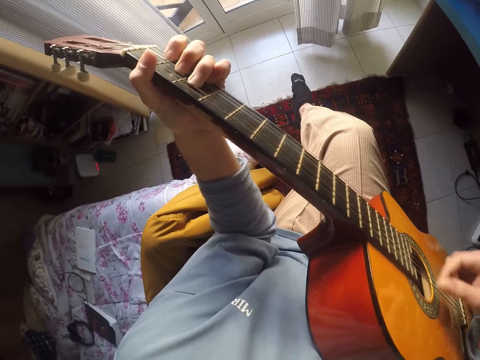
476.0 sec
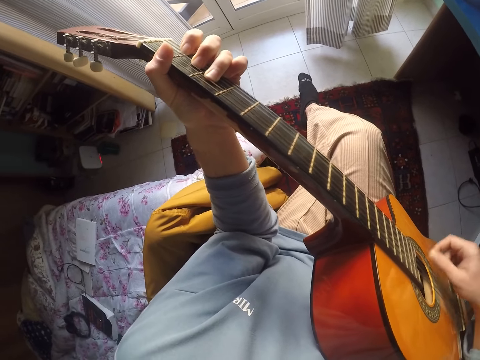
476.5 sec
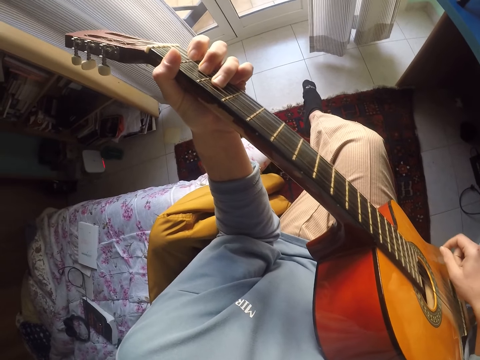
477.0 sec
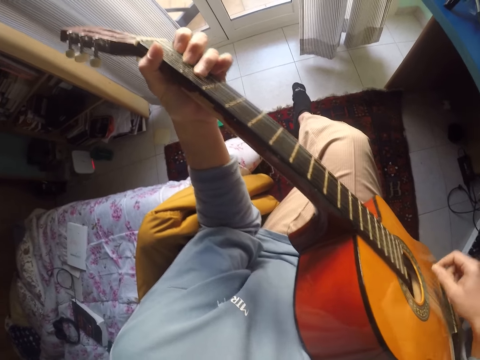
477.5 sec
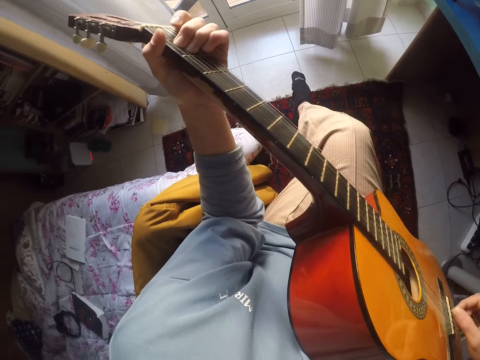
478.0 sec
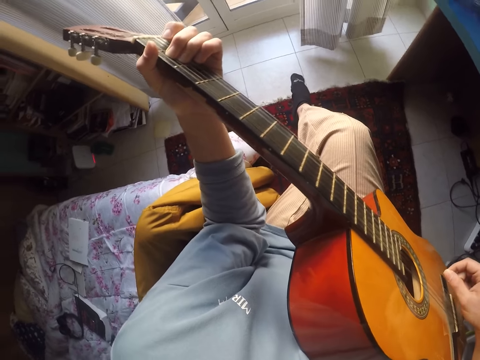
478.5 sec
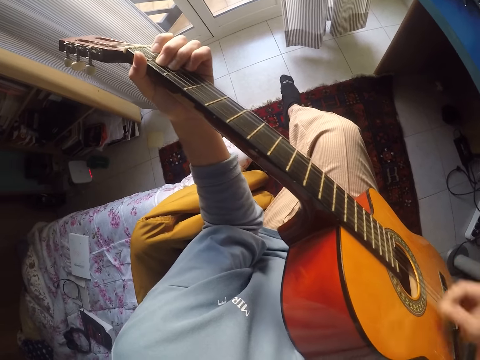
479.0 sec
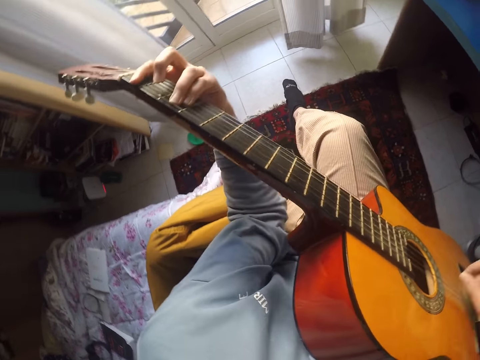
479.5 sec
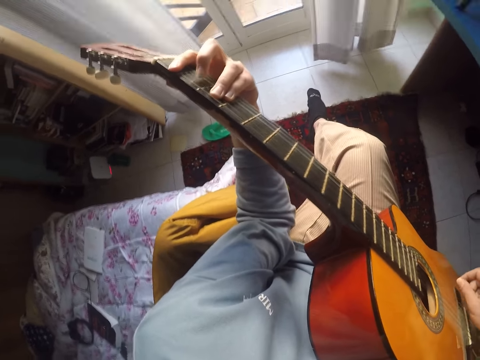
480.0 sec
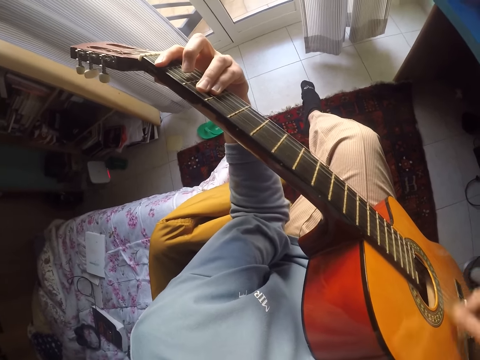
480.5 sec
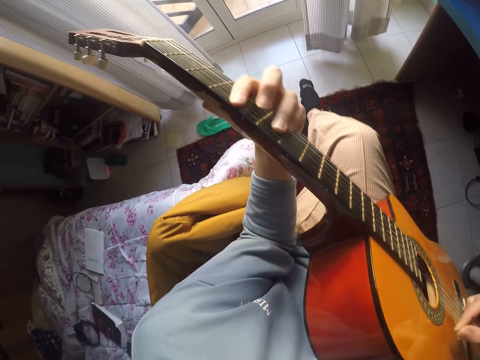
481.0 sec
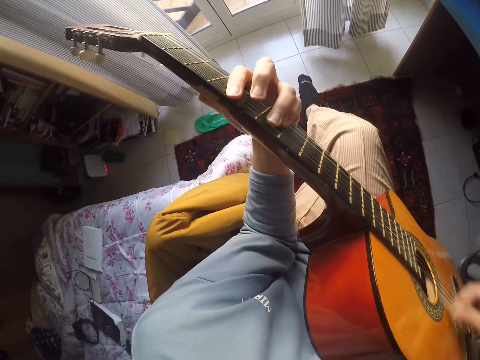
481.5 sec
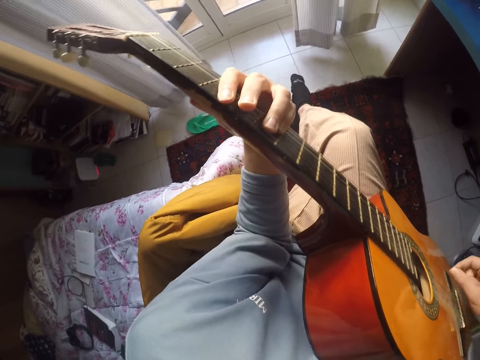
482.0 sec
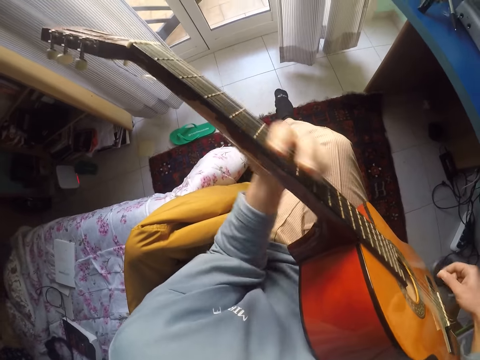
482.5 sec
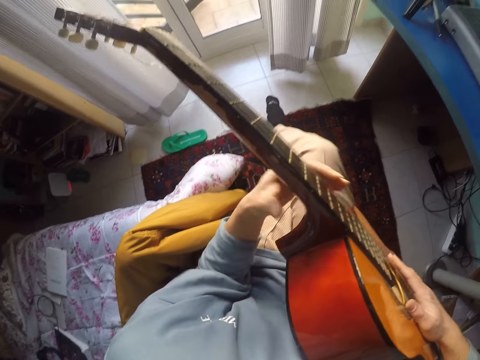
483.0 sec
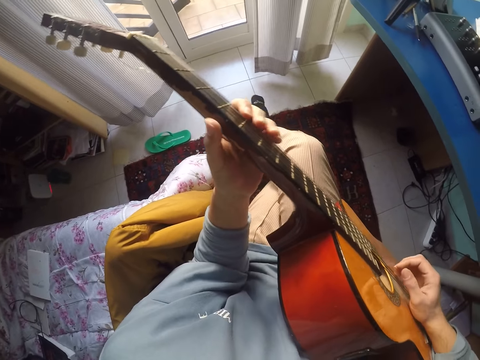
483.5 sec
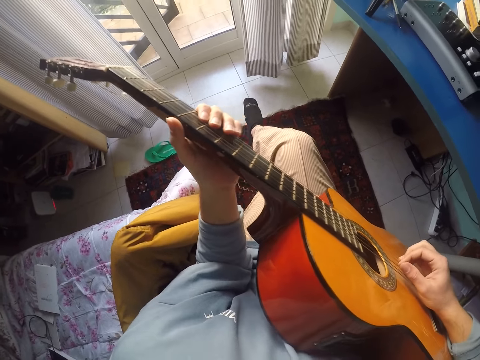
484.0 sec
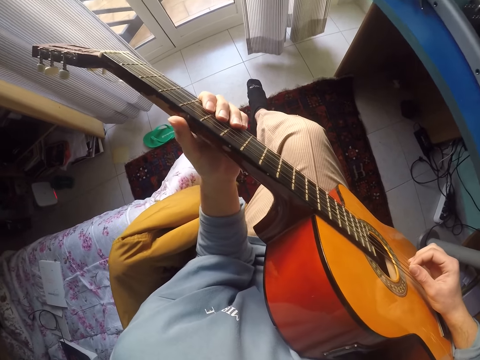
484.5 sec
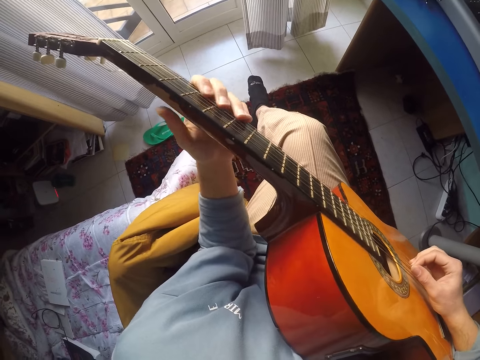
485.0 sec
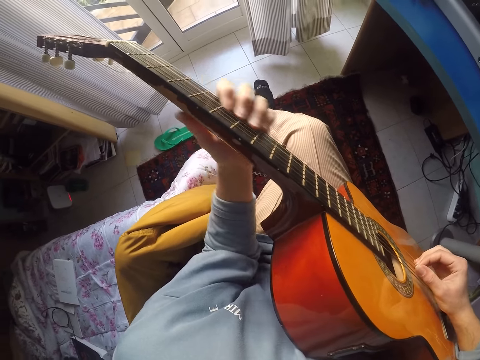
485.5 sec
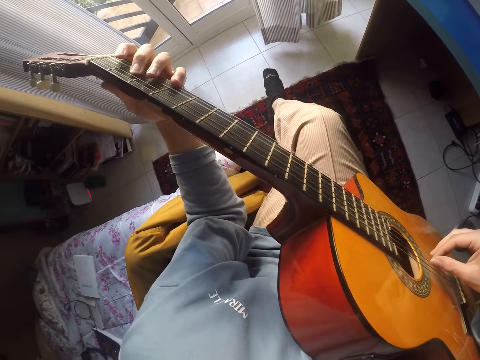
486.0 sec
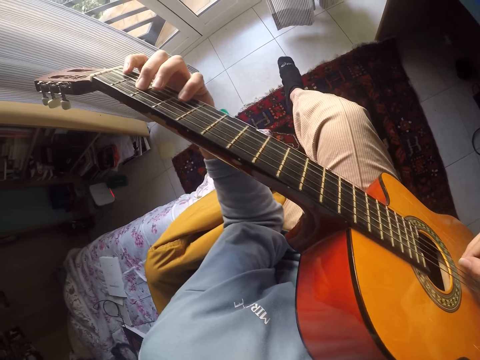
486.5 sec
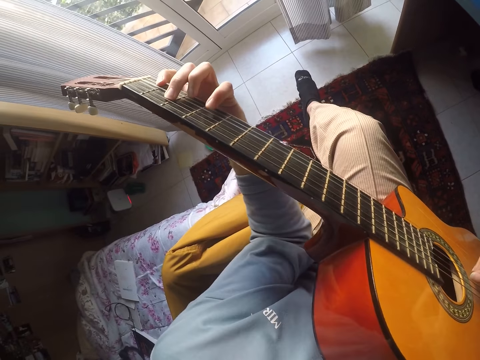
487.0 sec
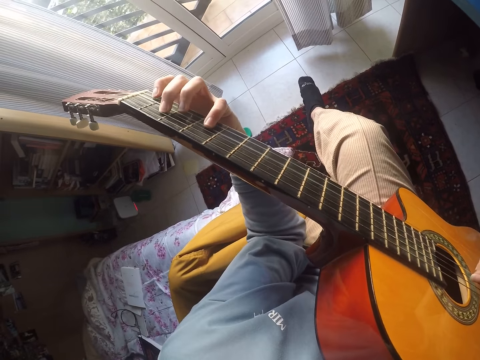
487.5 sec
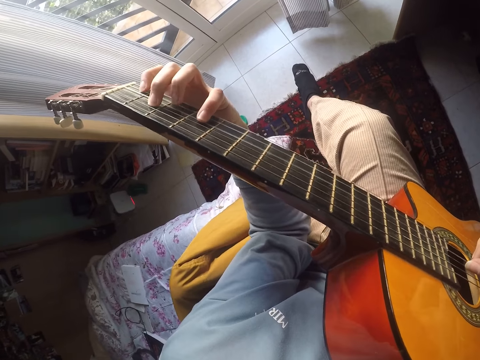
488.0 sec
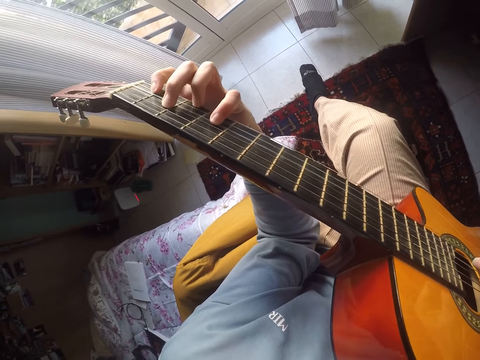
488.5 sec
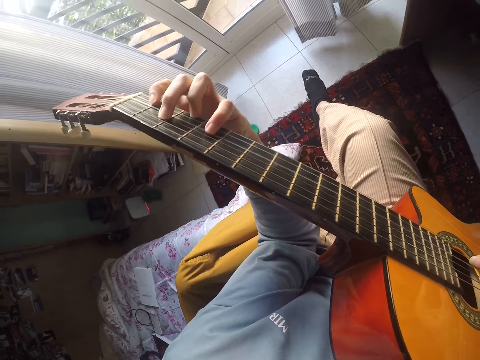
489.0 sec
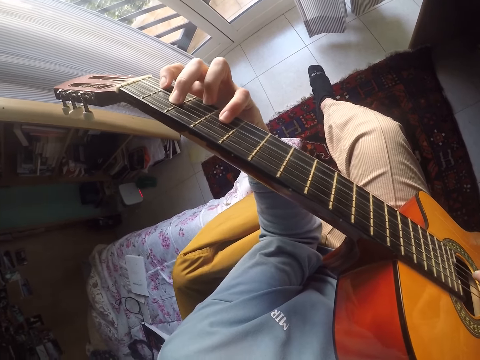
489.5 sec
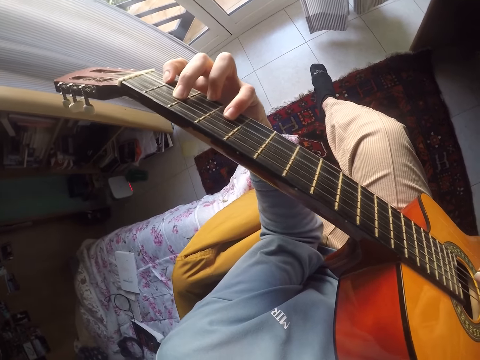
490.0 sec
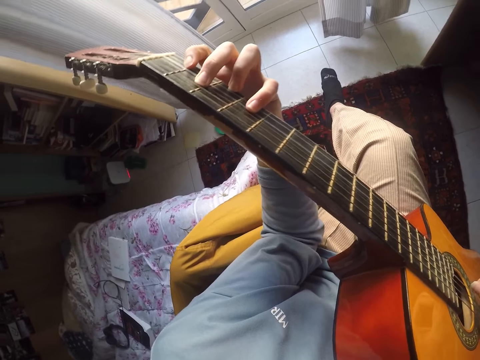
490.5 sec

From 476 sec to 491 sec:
The camera wearer plays guitar. They play guitar repeatedly.

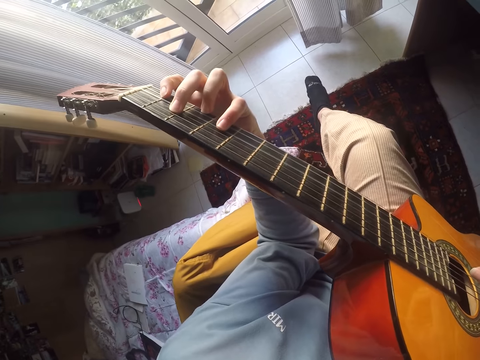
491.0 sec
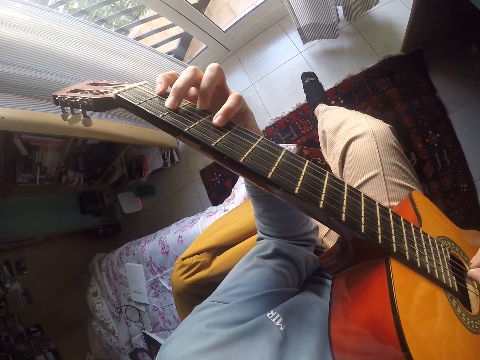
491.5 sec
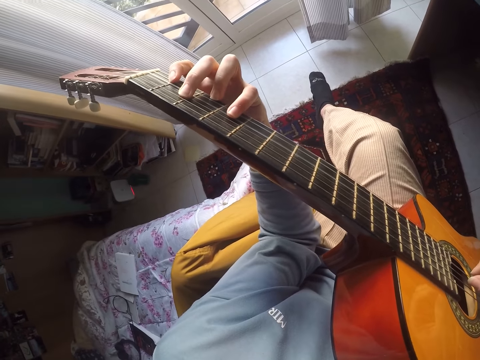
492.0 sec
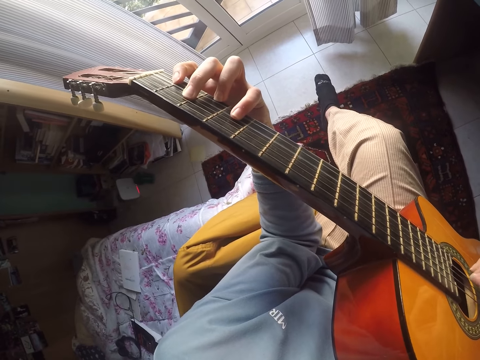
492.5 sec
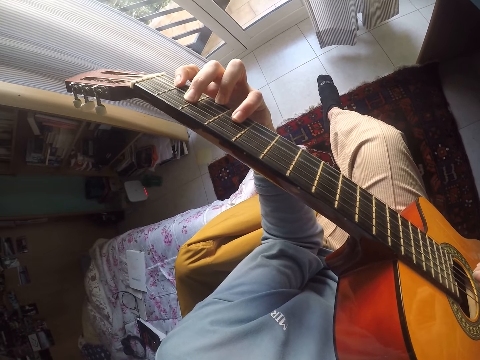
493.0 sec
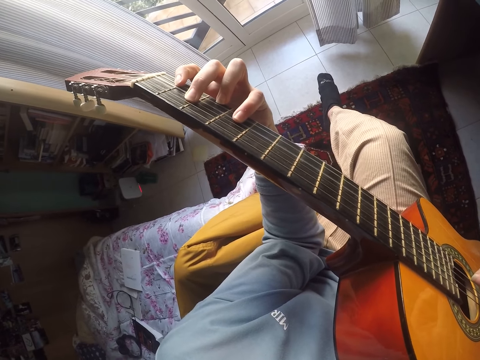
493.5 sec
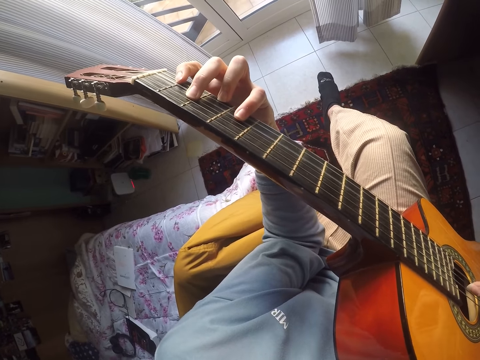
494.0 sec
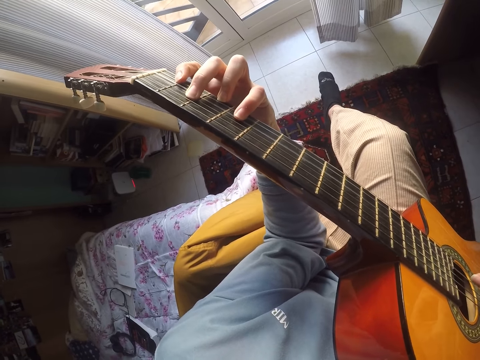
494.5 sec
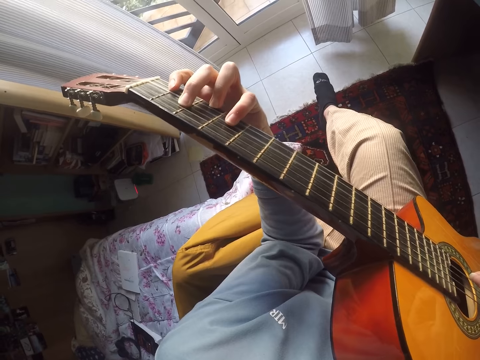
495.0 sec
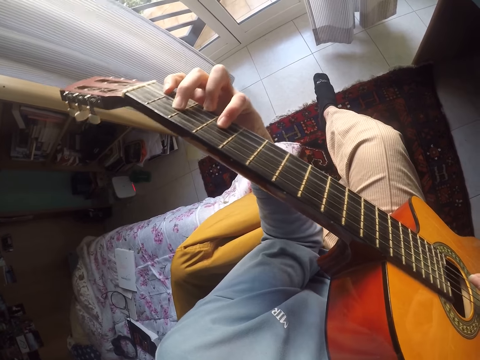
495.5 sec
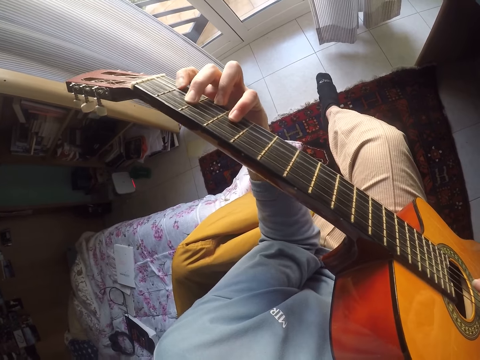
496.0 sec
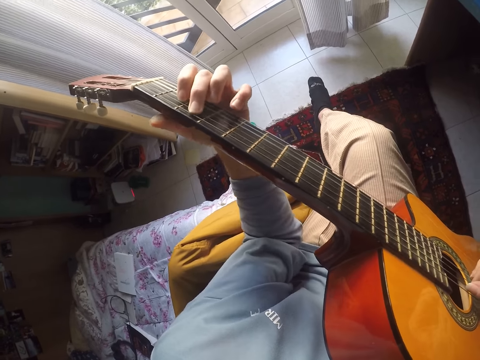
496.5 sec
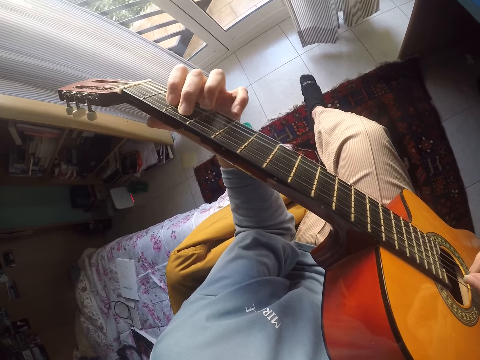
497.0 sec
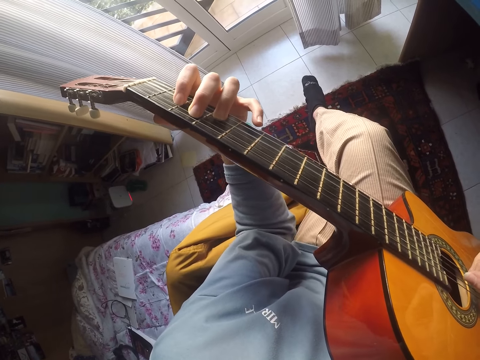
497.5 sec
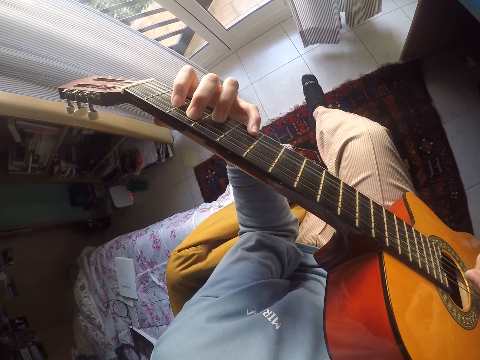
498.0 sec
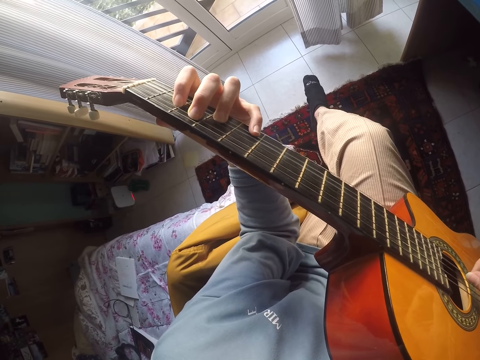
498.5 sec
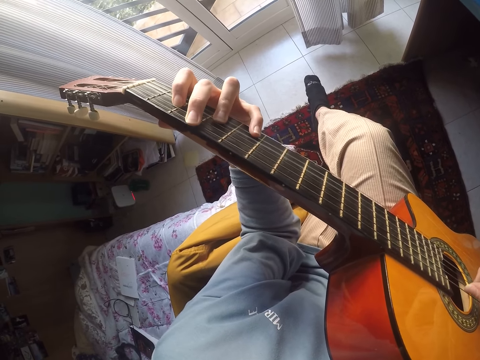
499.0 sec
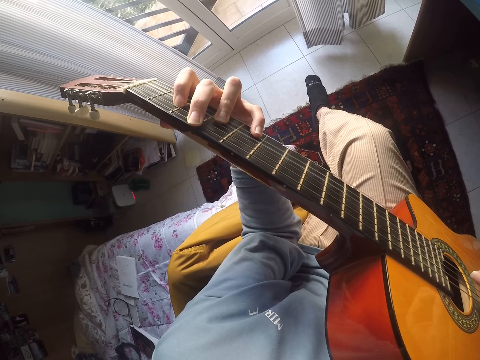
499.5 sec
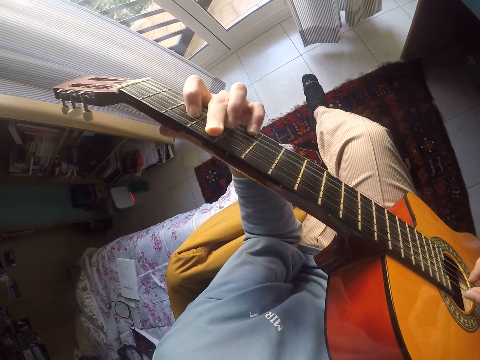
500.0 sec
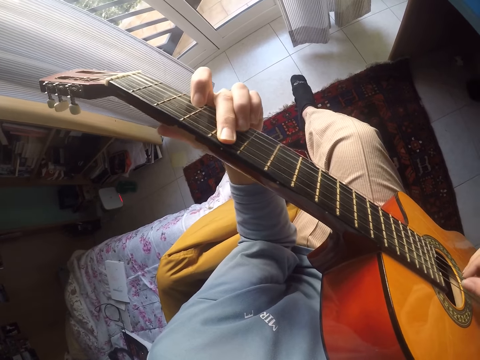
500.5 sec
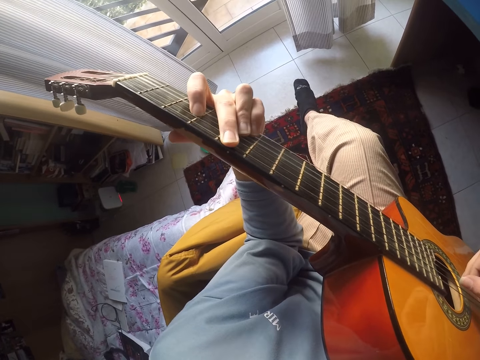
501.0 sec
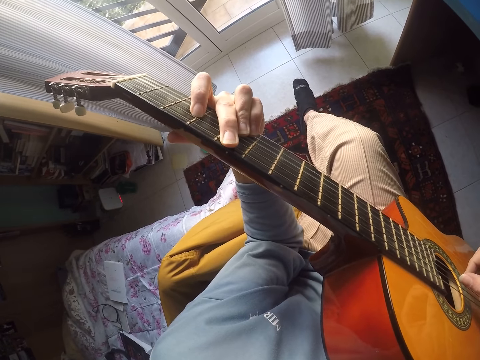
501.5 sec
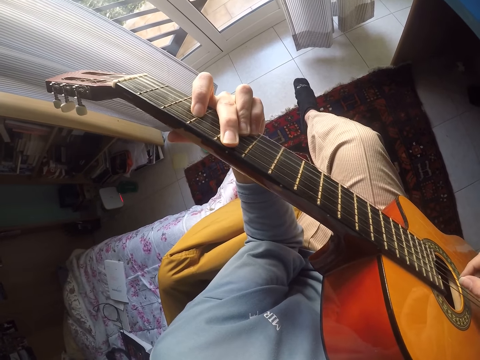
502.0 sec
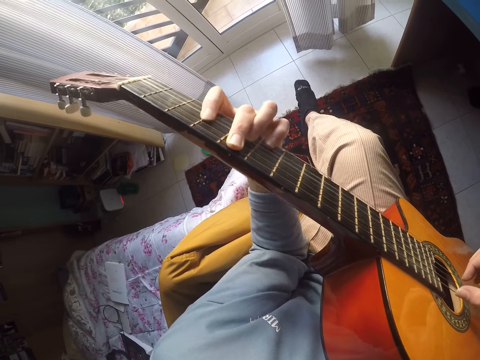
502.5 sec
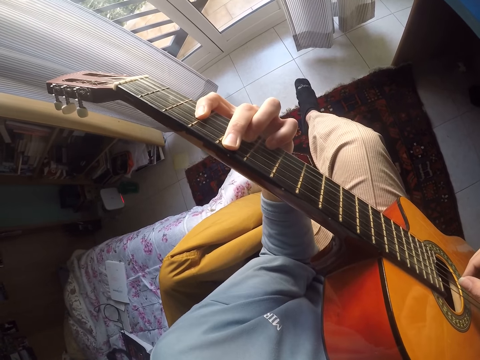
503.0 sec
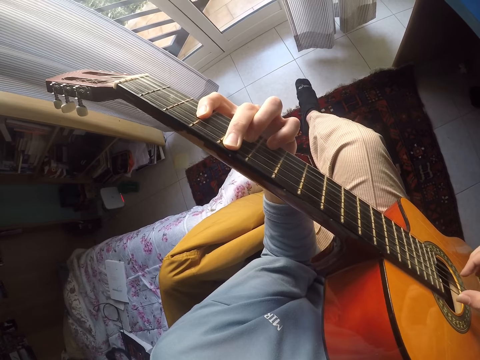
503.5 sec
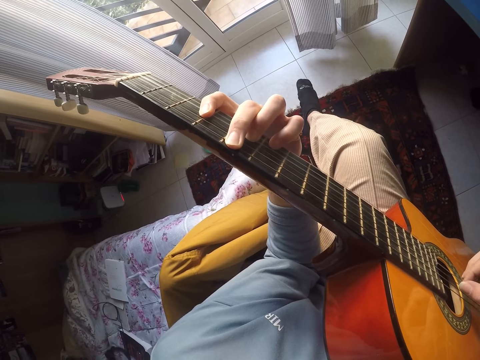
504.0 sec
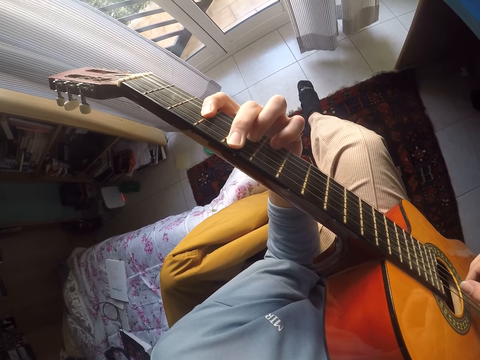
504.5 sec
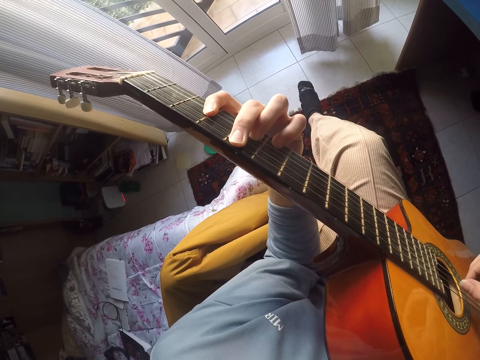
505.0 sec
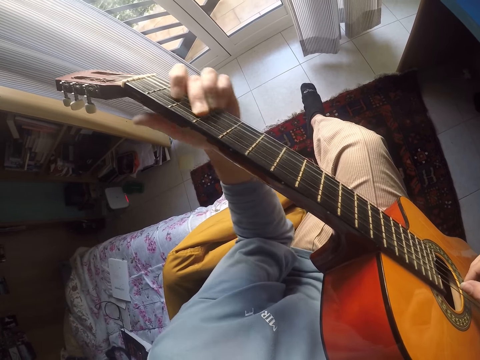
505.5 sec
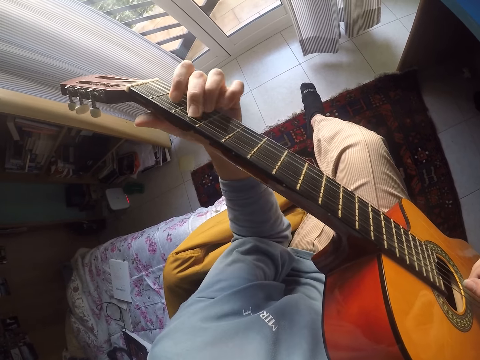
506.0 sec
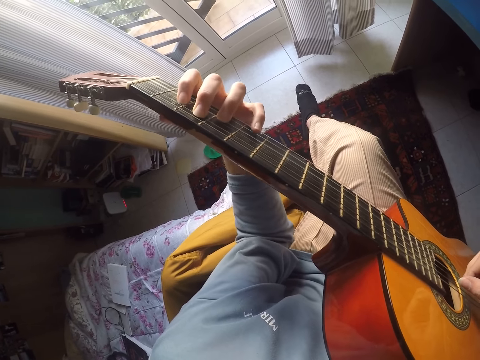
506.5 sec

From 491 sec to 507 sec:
The camera wearer plays guitar.
